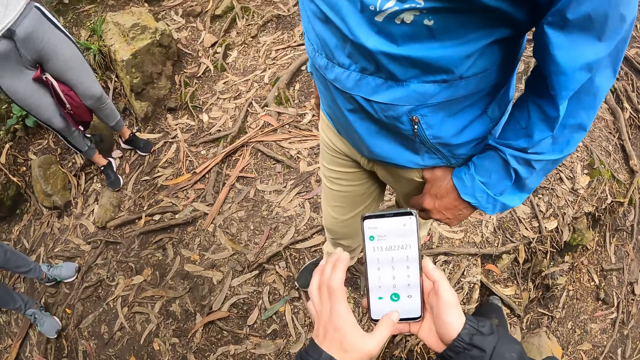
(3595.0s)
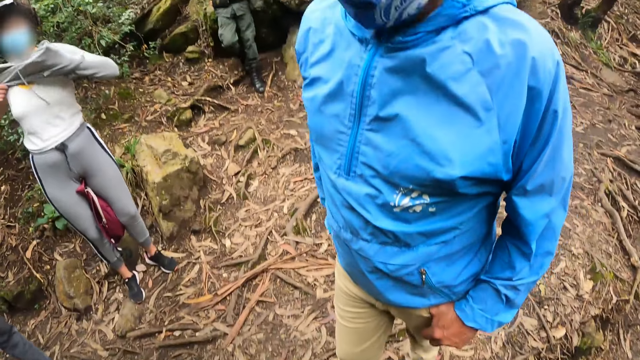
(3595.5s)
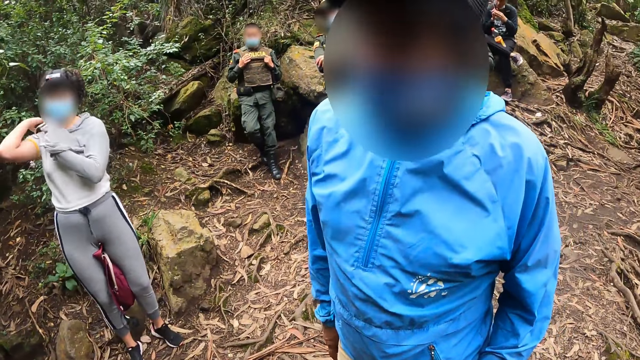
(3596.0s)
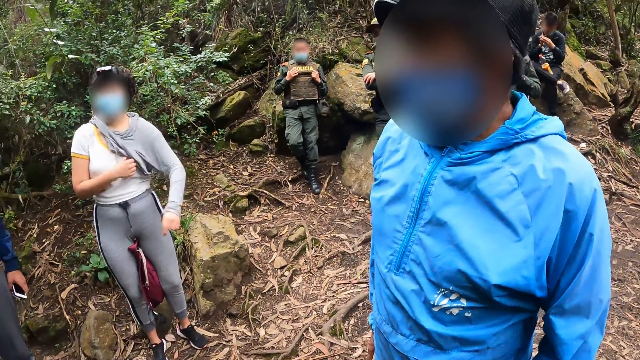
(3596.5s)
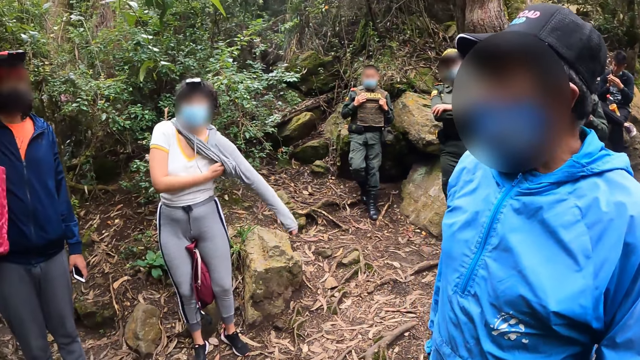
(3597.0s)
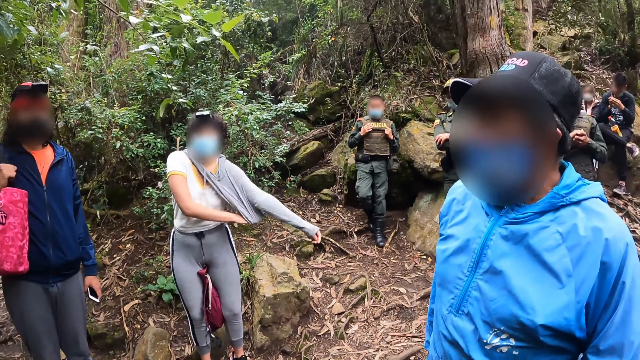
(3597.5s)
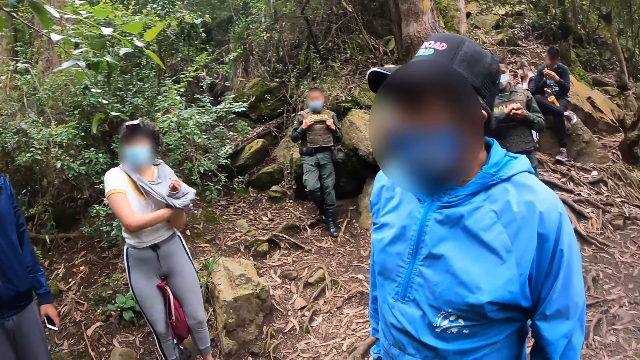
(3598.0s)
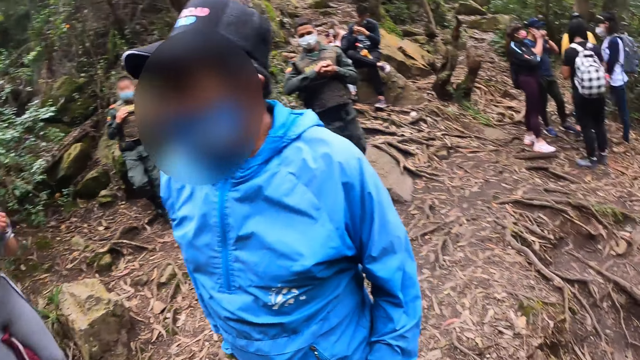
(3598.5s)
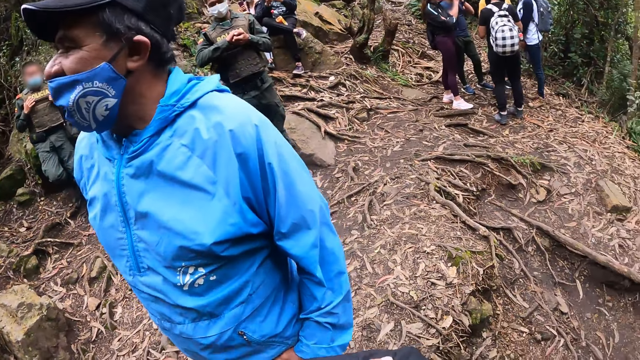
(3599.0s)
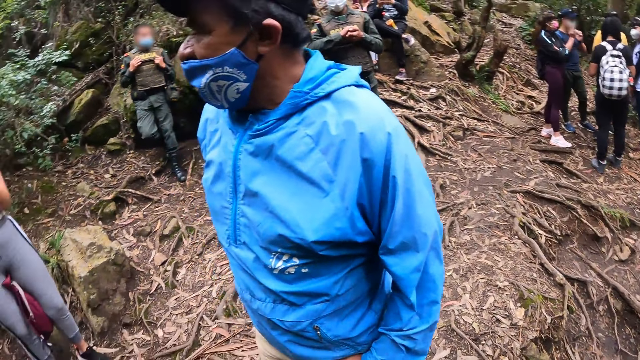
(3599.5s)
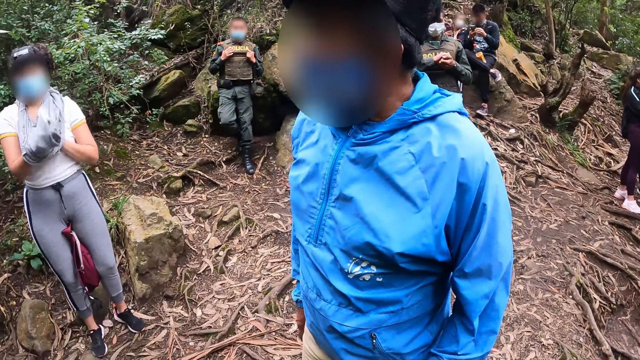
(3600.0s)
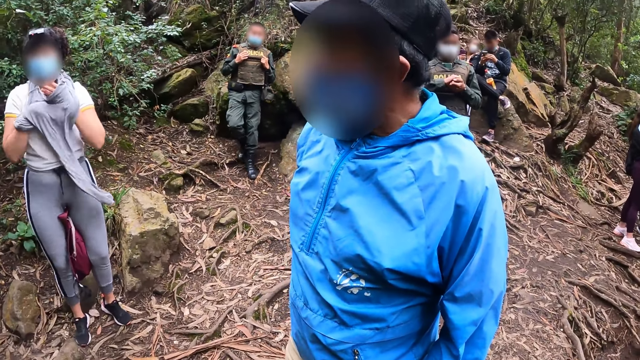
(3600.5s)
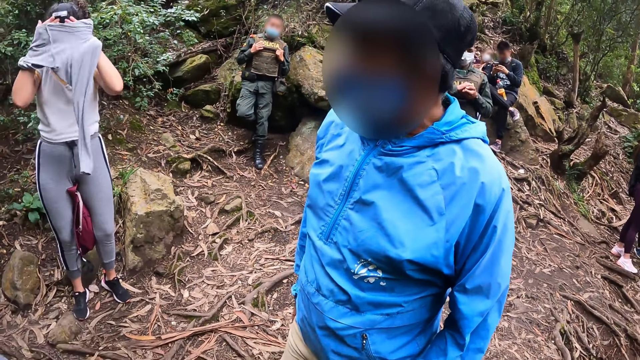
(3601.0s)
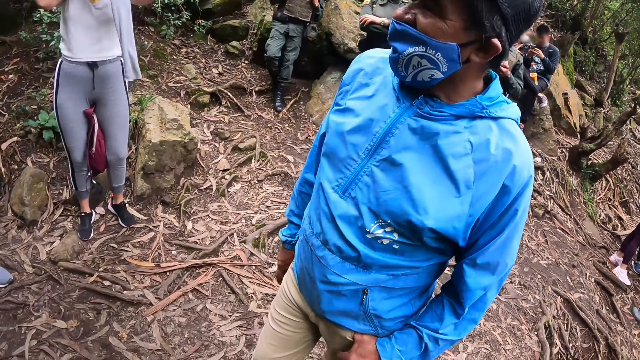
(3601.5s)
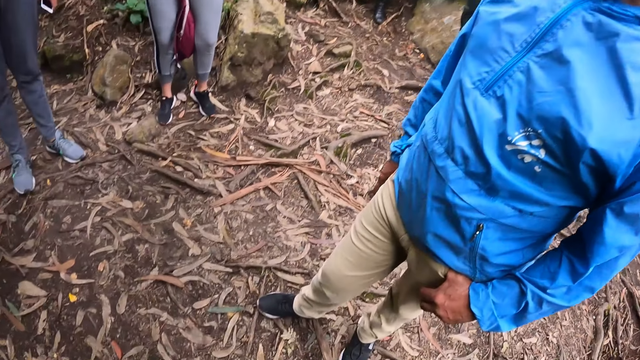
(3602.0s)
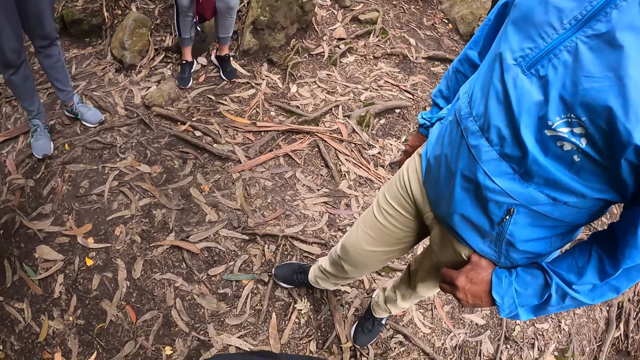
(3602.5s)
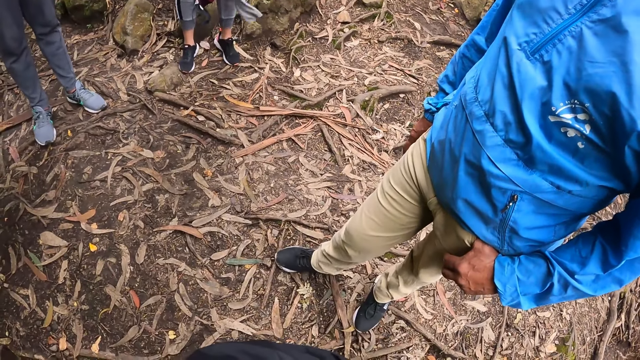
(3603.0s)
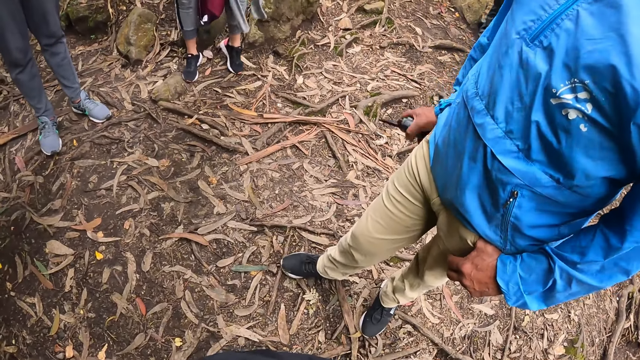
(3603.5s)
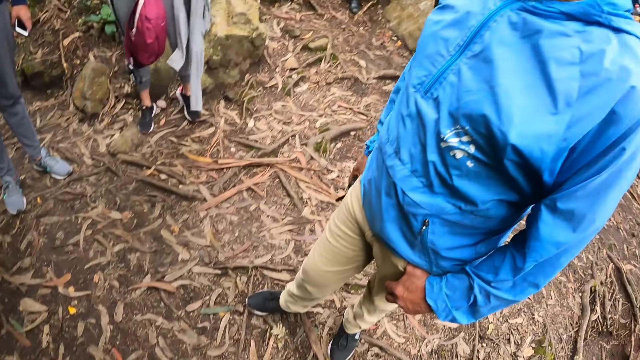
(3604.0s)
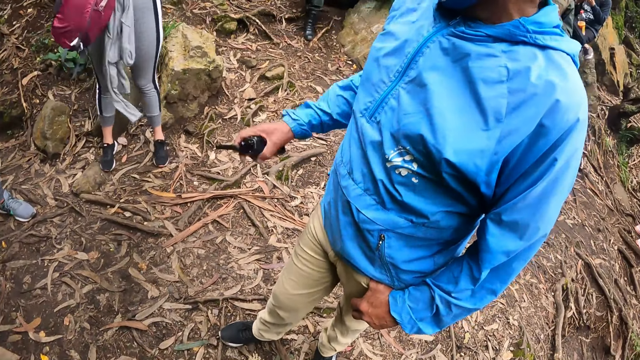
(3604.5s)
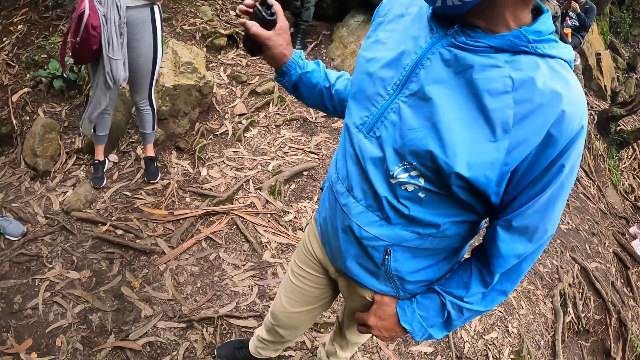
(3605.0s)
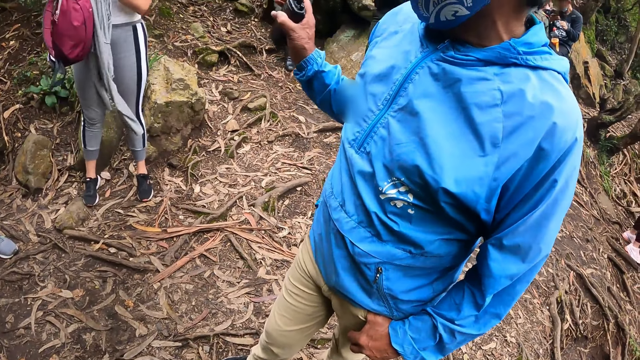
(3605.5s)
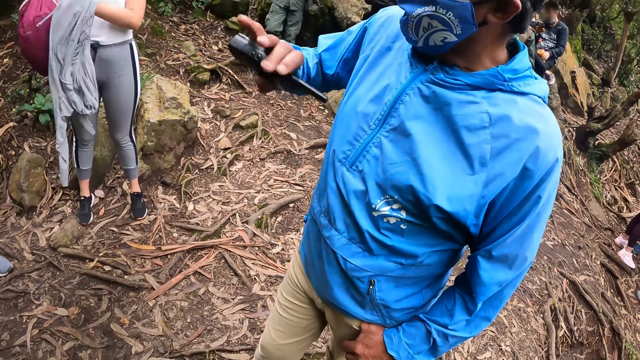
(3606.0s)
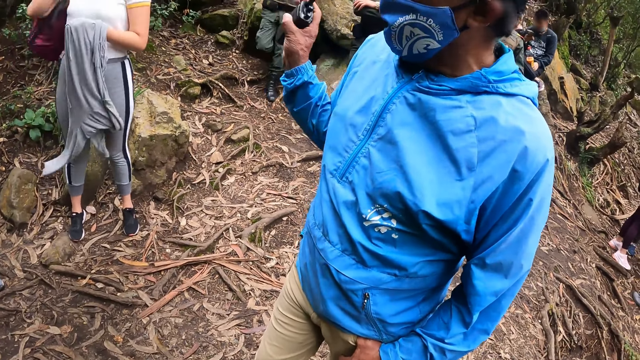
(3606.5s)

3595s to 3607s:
The camera wearer looks at a woman. A man interacts with a woman and another woman. The other woman removes her shirt. The man converses with the camera wearer. The camera wearer looks at the ground. The man converses with the camera wearer.

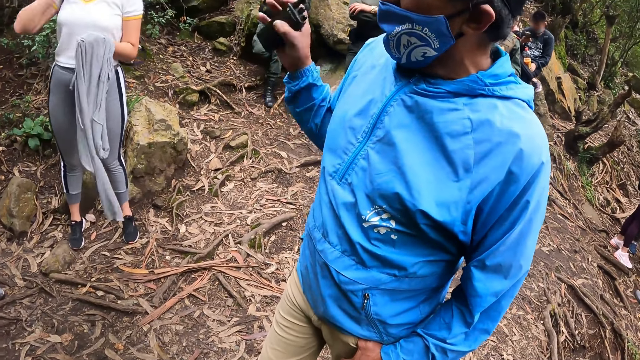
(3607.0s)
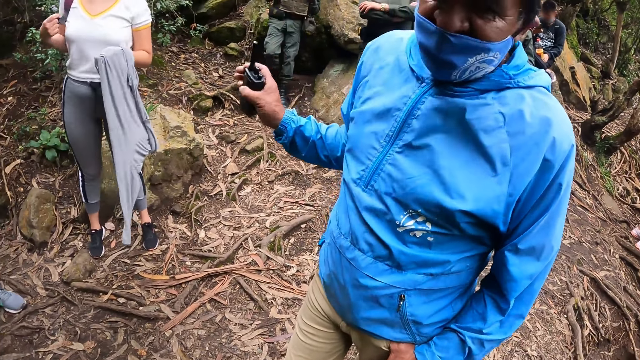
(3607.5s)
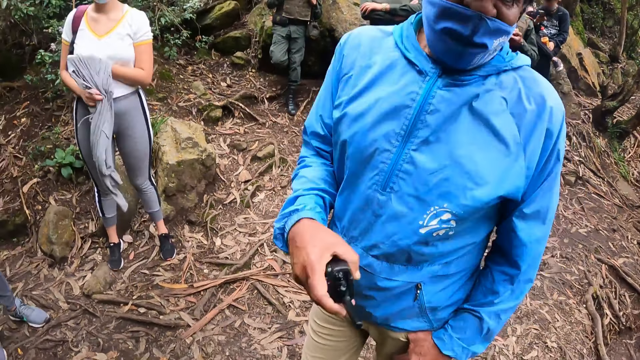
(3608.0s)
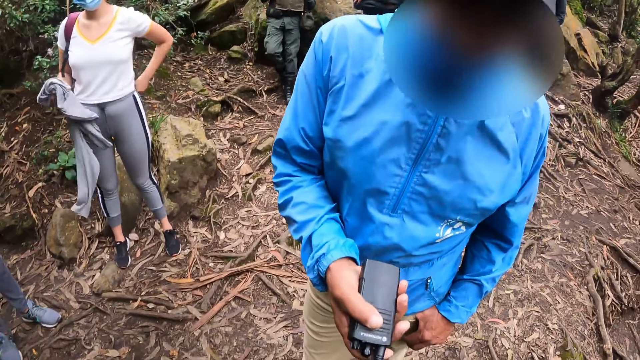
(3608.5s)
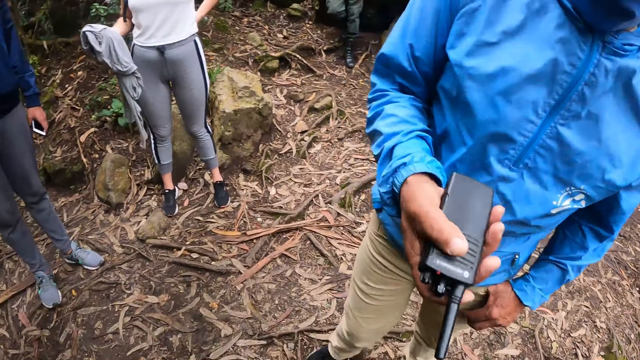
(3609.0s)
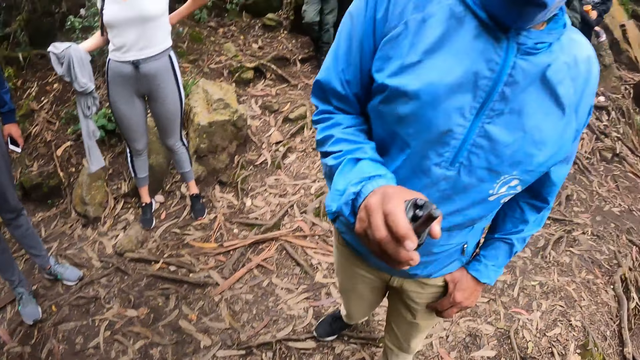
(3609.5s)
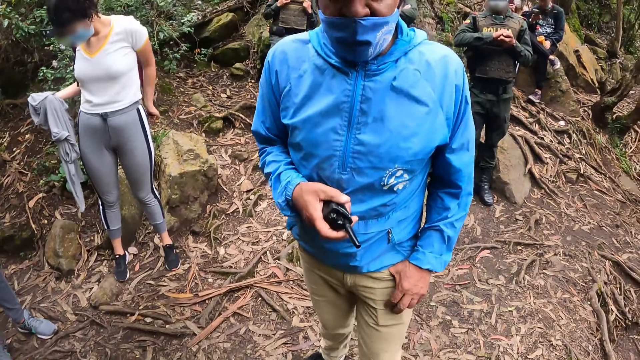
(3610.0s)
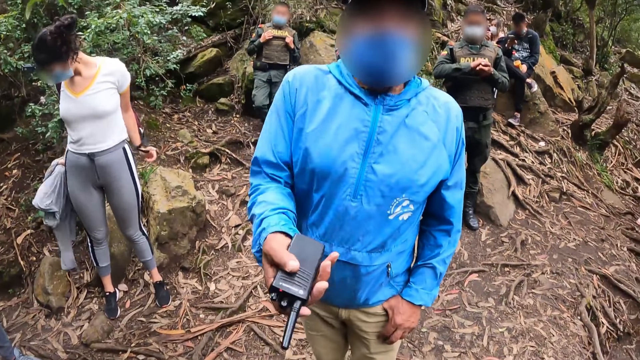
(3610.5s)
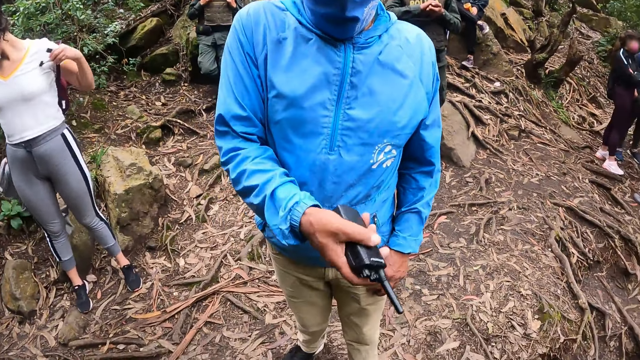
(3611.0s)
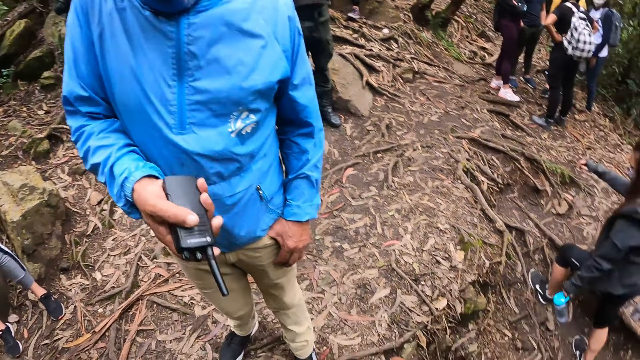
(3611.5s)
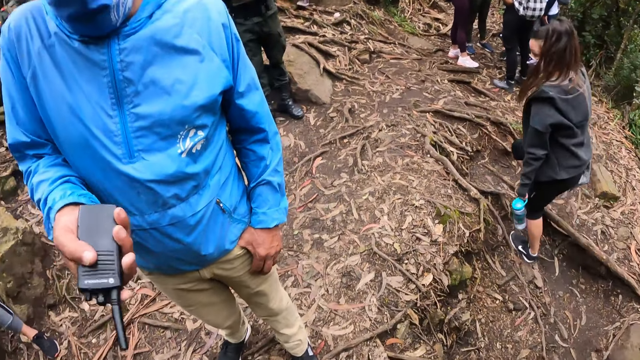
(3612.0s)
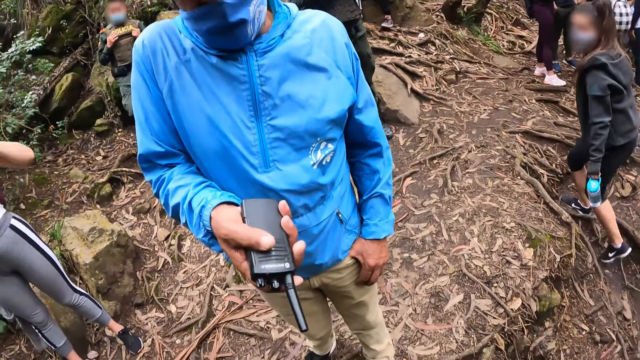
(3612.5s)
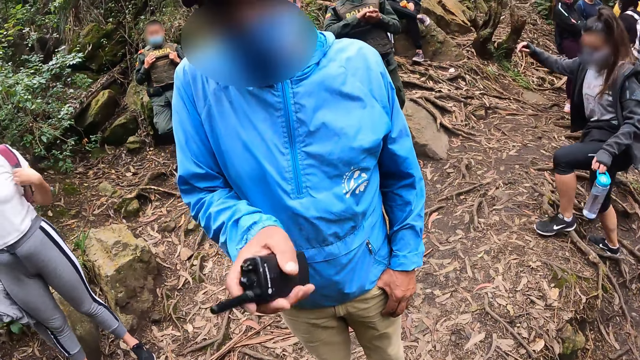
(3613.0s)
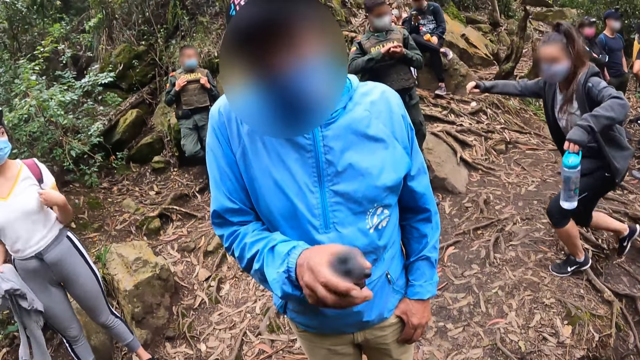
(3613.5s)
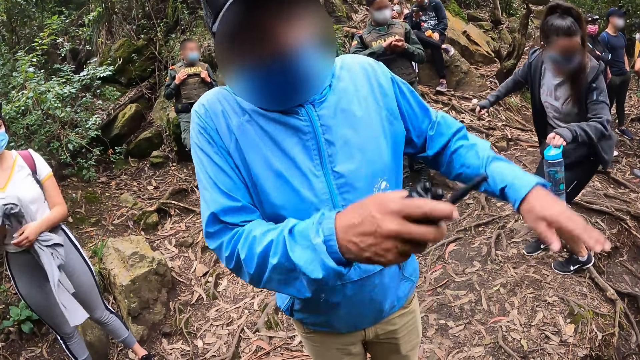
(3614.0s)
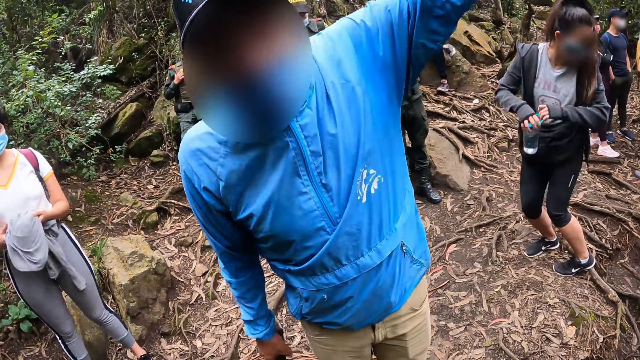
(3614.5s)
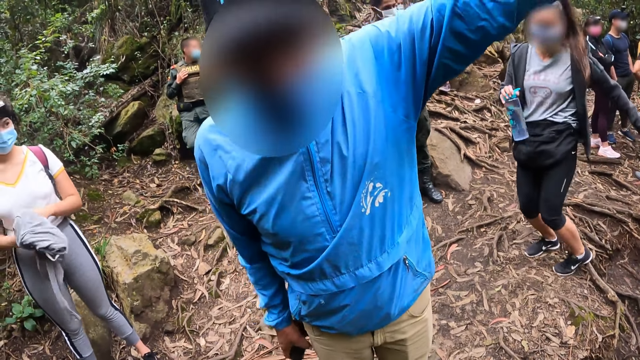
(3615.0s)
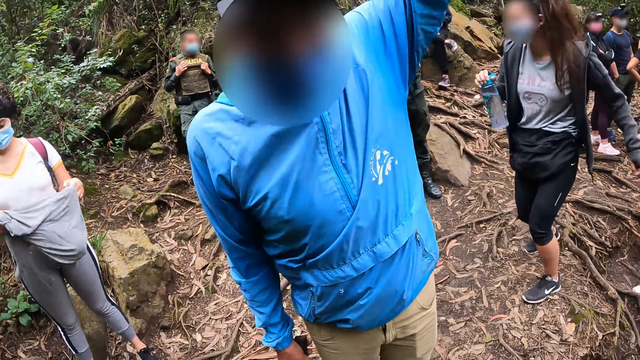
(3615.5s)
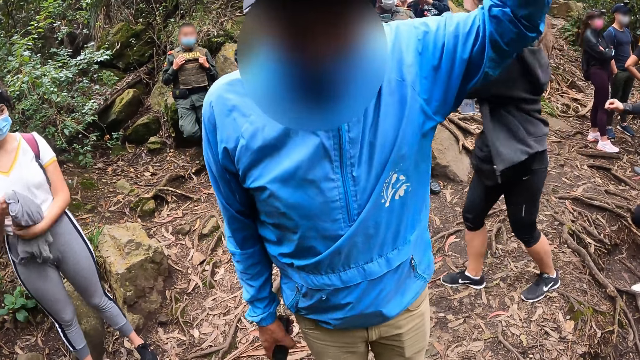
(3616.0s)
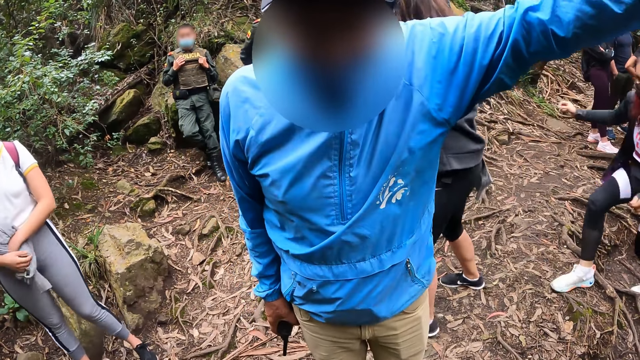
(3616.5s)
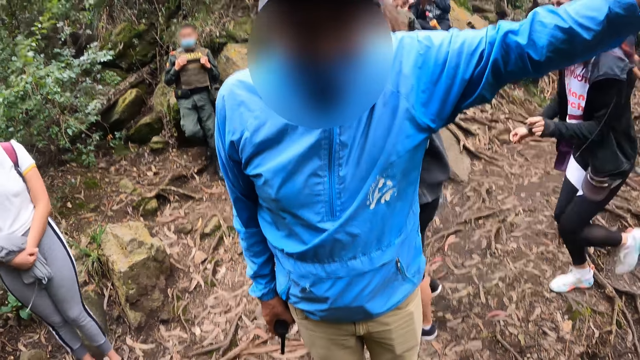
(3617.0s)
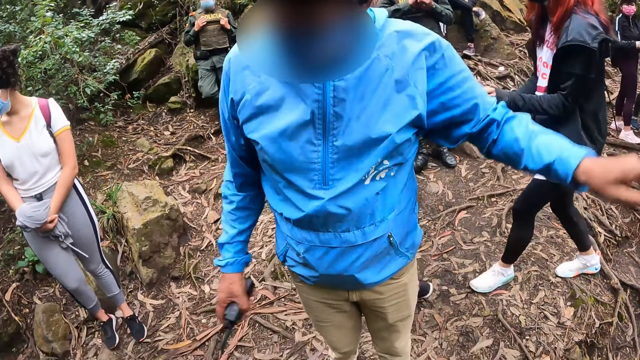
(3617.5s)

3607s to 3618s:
A man interacts with the camera wearer.
